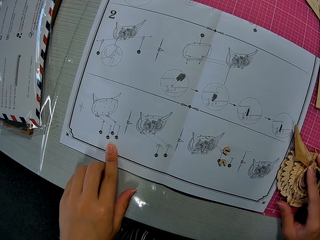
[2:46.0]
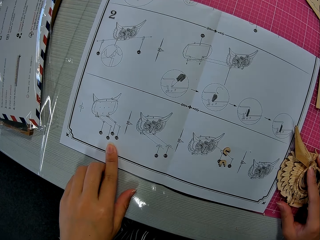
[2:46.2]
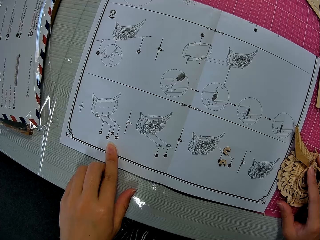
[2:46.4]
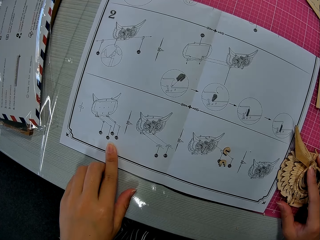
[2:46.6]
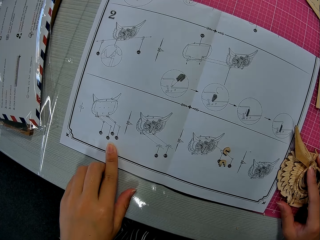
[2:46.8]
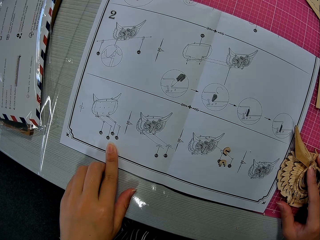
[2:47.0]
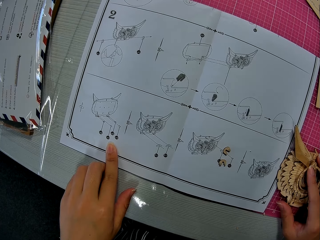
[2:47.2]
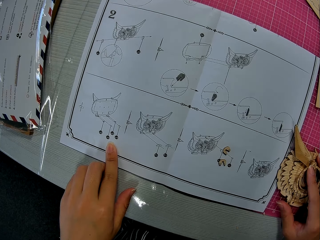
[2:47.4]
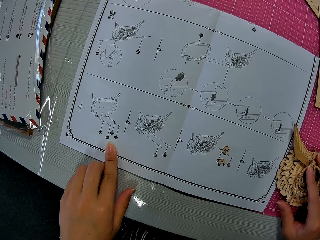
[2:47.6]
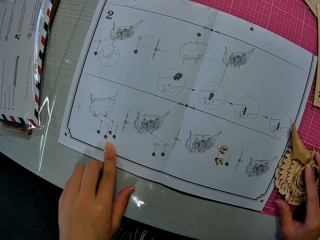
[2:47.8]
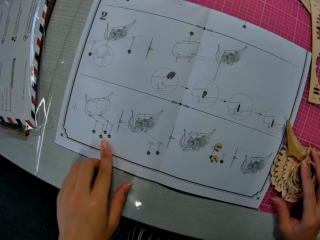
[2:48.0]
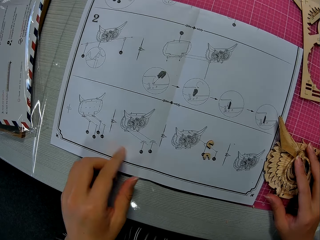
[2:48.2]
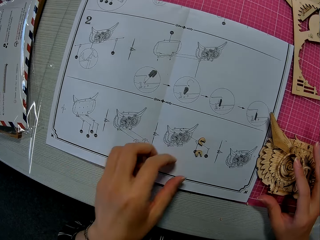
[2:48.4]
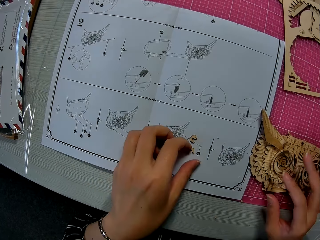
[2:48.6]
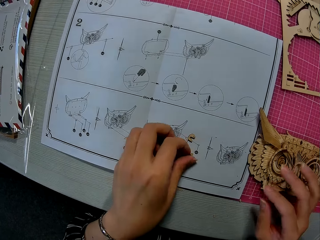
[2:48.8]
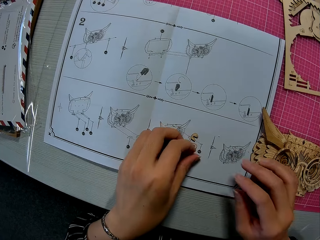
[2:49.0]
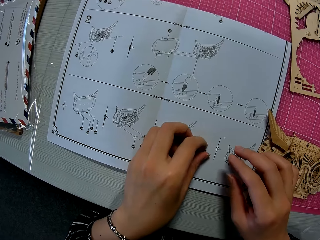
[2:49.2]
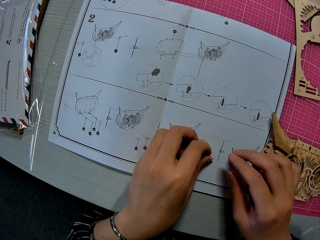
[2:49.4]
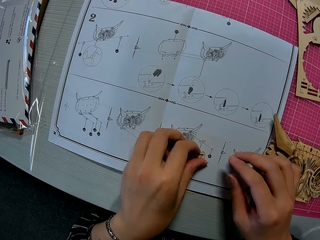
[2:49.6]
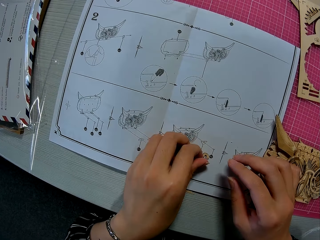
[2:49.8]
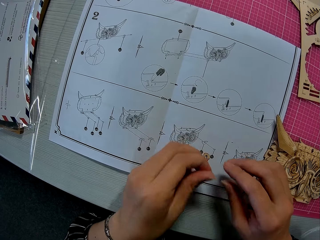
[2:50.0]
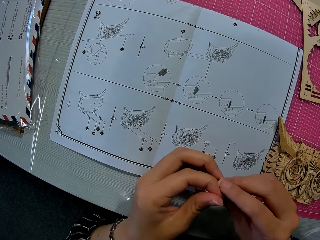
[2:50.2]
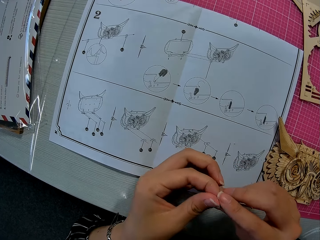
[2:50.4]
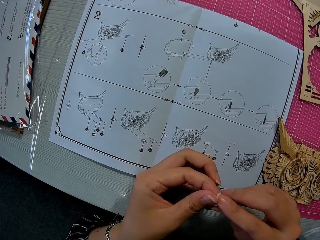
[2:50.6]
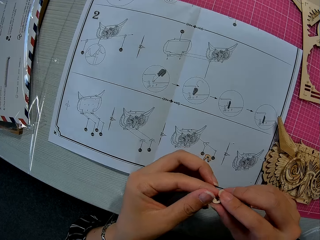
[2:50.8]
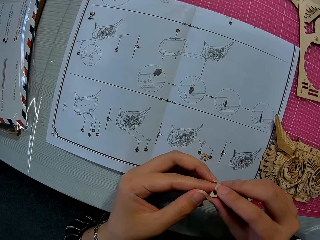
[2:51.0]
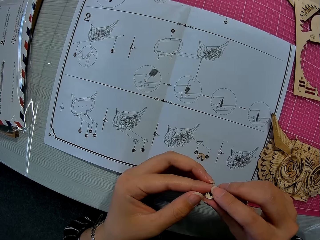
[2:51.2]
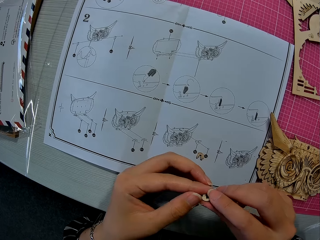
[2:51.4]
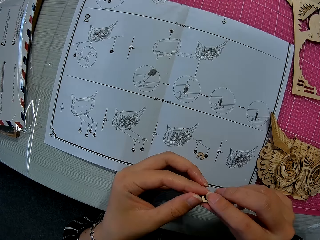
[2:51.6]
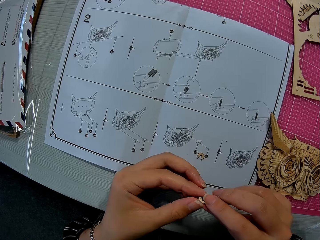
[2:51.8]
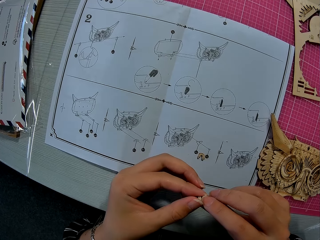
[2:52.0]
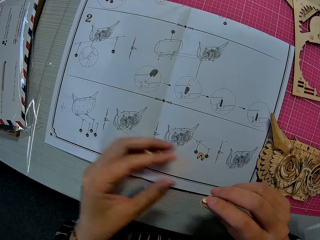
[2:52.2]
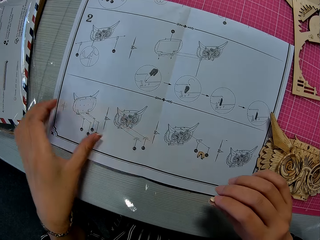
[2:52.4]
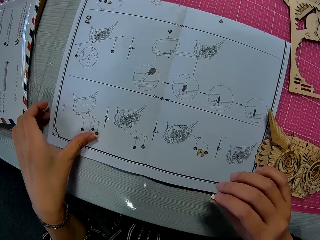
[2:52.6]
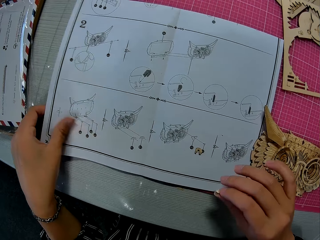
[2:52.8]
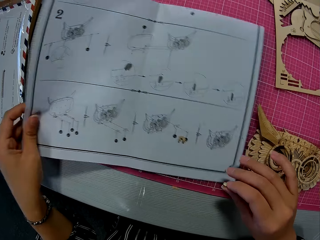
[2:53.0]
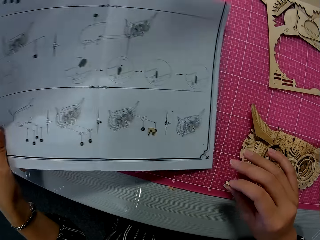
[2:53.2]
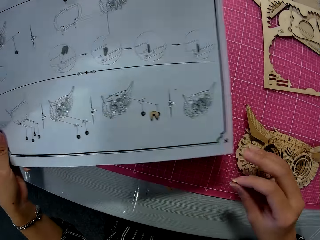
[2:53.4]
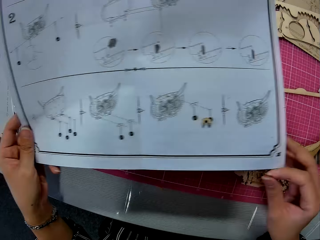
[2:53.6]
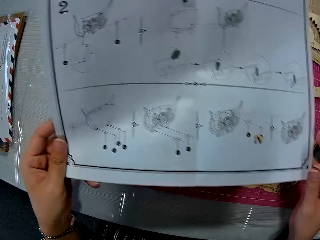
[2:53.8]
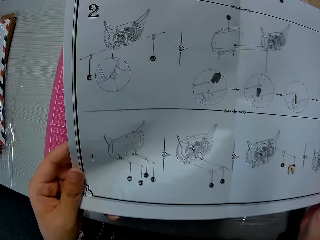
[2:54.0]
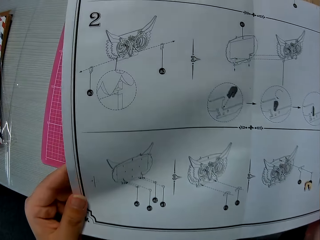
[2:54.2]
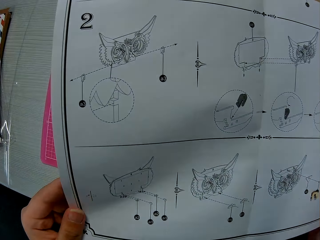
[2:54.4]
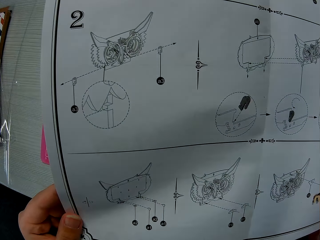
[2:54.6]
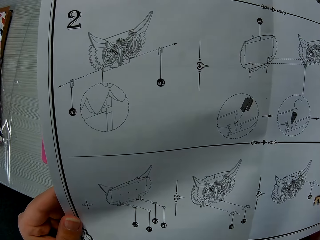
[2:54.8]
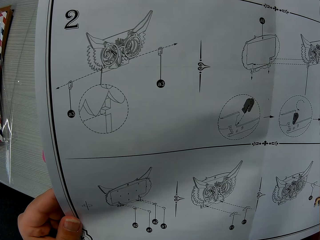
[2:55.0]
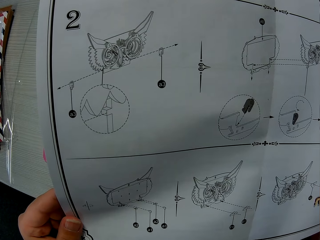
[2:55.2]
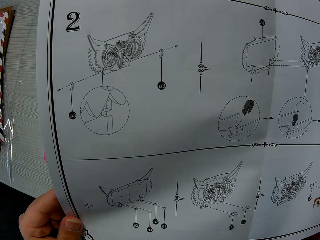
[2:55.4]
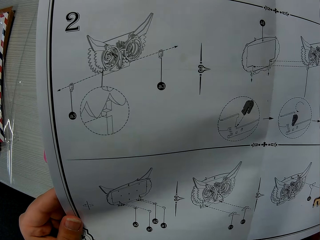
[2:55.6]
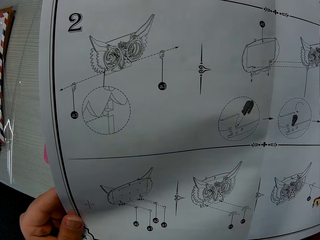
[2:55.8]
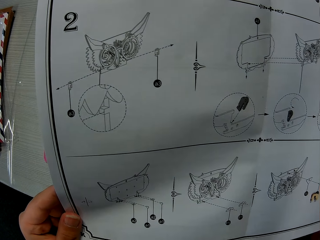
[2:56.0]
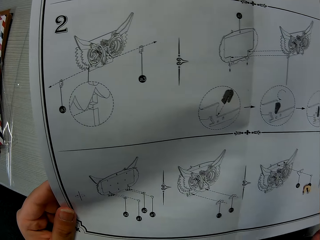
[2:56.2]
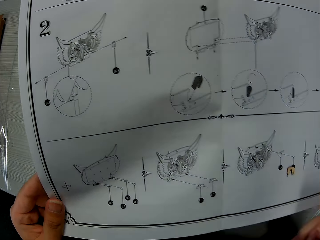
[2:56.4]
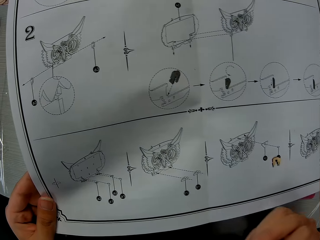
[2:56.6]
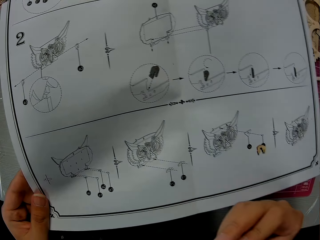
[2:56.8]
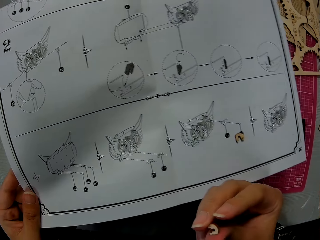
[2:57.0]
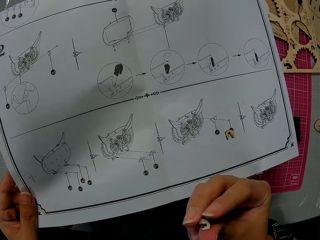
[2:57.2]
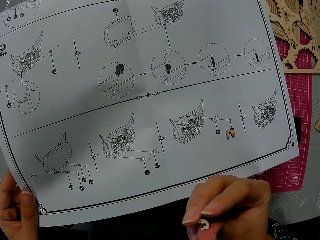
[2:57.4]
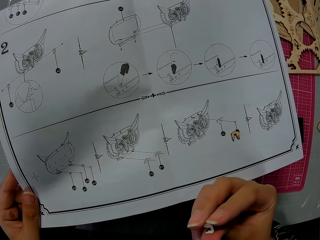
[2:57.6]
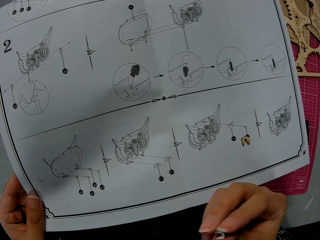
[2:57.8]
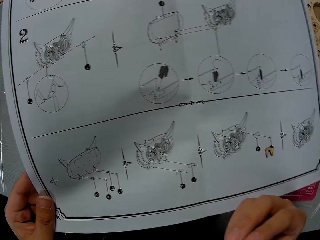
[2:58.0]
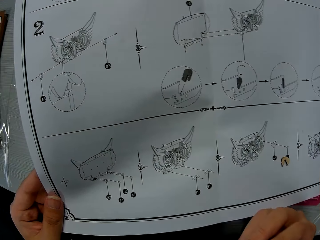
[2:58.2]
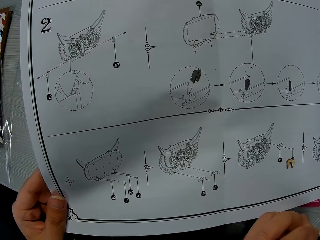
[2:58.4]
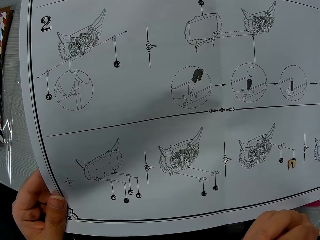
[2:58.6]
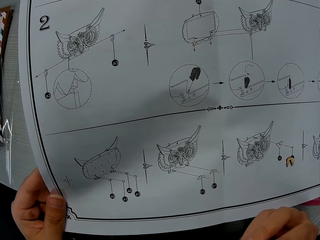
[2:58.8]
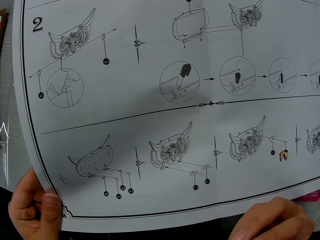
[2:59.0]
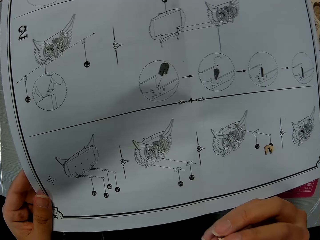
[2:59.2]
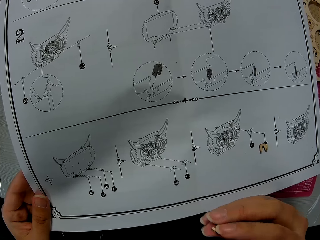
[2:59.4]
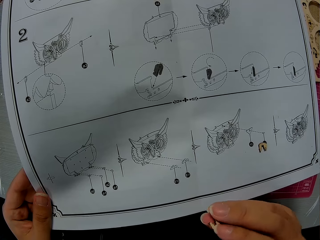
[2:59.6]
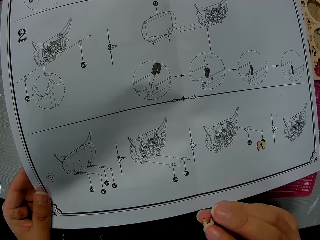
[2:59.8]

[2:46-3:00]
The camera wearer picks up the small piece on the paper instruction. They pick up the paper instruction from the table. They closely look at the table. They closely look at the pieces in hand.

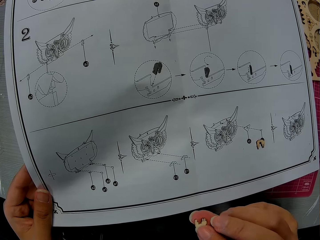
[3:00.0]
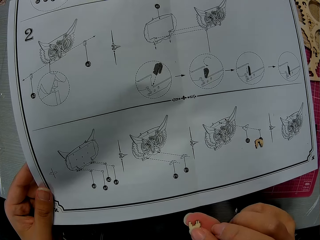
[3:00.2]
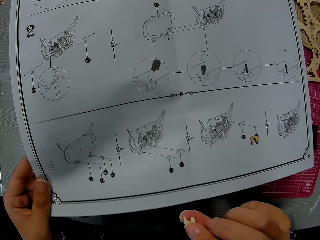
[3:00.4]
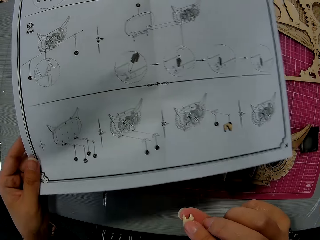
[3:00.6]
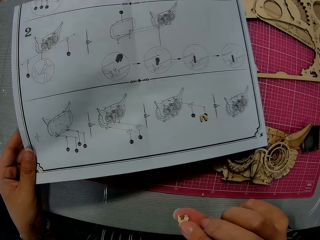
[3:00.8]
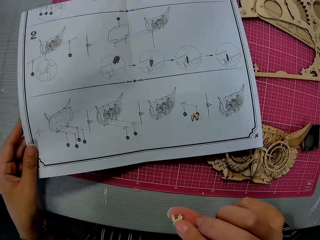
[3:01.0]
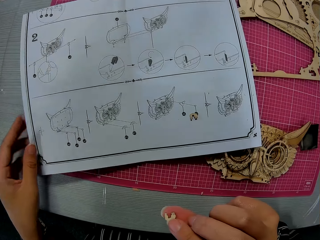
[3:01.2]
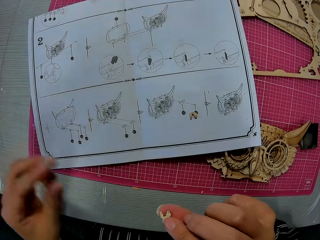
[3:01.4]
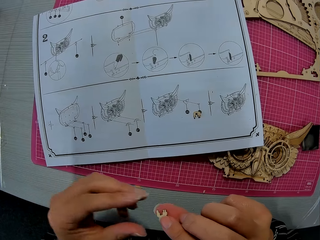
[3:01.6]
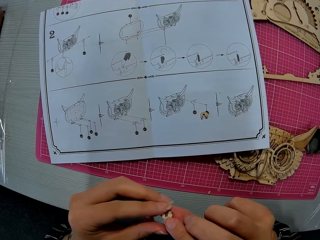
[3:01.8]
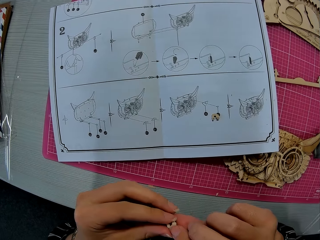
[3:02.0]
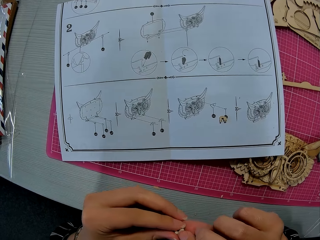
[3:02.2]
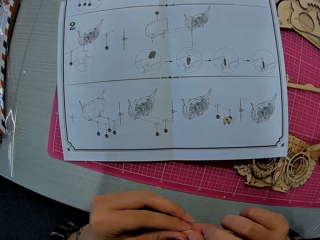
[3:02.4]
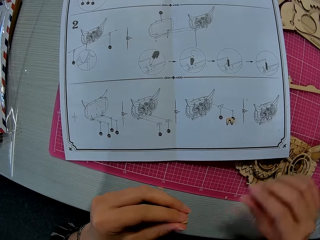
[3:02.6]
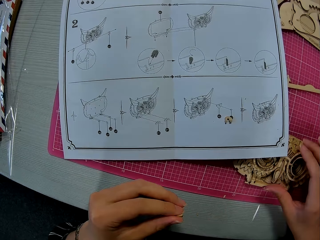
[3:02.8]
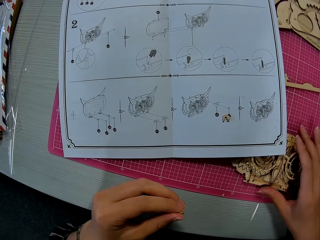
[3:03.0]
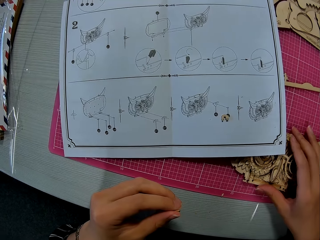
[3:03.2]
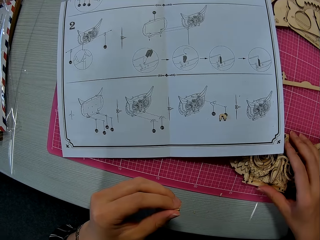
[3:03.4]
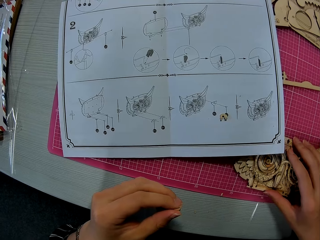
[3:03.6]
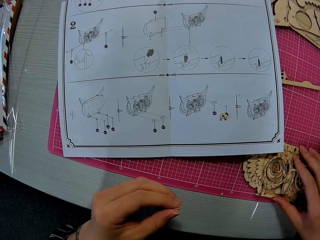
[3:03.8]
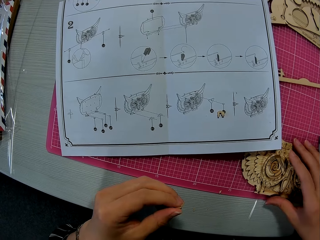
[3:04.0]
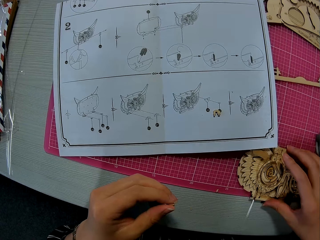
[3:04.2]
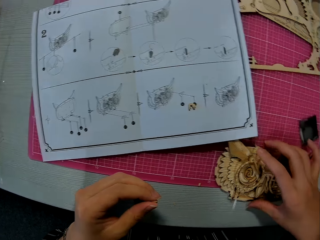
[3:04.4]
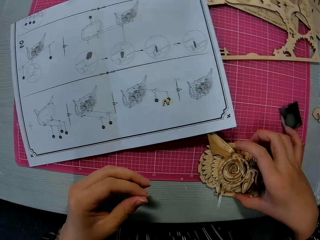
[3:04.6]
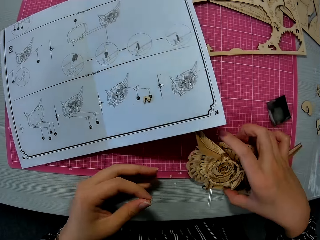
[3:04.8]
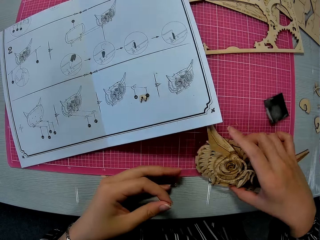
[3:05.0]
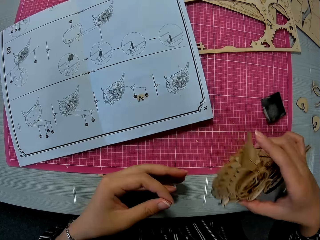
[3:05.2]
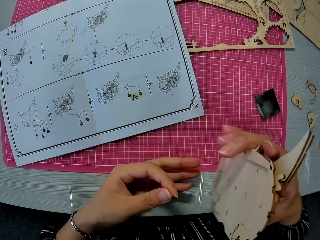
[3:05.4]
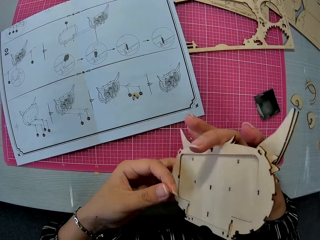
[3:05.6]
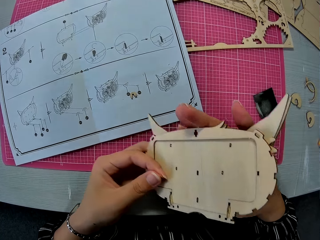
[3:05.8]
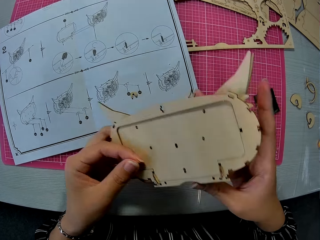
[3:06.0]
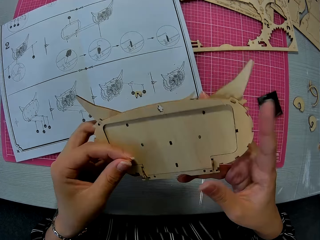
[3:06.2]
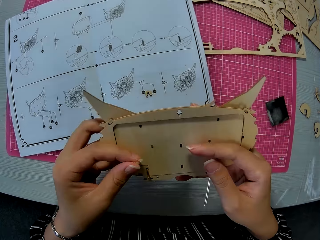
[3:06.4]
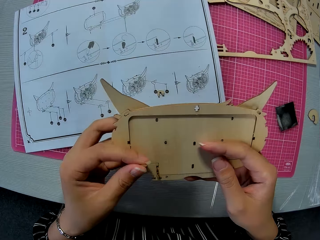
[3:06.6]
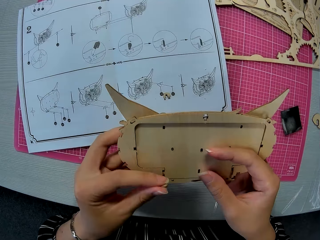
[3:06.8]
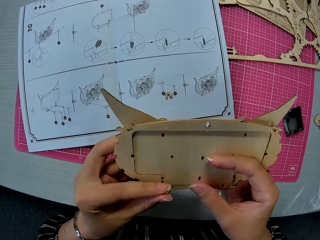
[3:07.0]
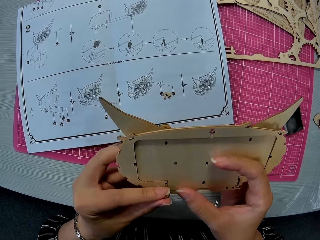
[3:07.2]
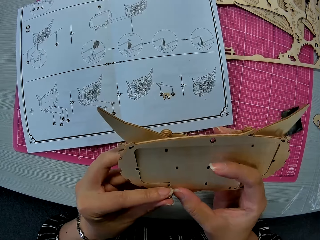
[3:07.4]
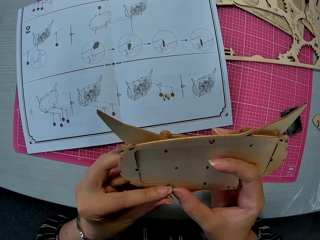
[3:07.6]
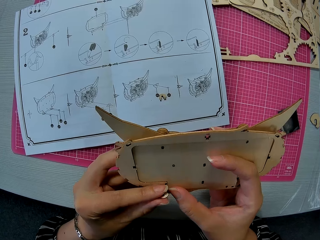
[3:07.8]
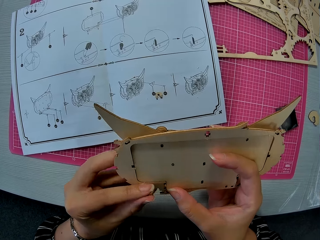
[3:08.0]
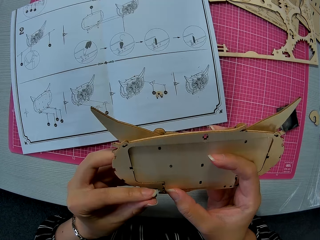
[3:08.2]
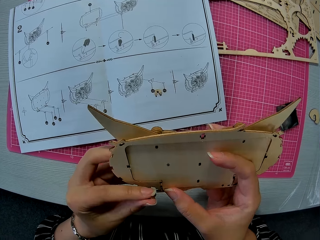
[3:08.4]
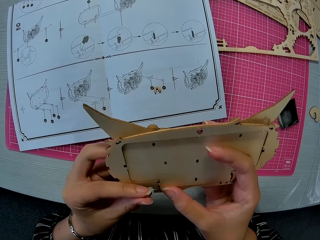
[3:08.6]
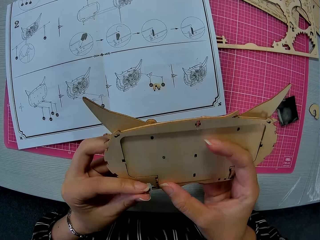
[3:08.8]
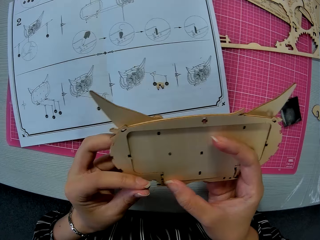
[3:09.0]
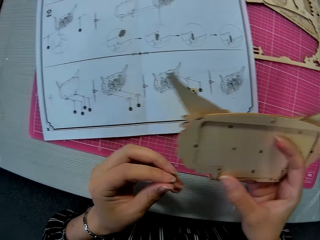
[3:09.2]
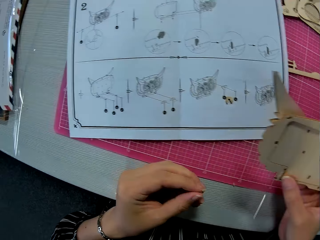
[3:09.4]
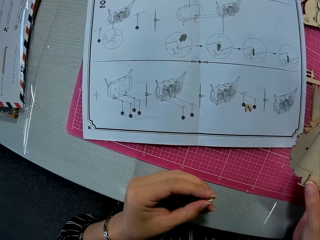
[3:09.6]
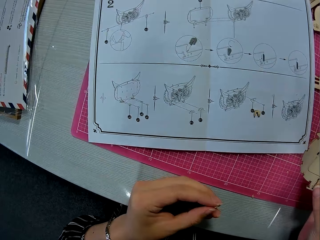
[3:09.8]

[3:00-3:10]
The camera wearer drops the paper instruction on the table. She holds the small piece with her left hand. She touches the piece in hand. She picks up the assembled puzzle piece or Rolife 3D wooden puzzle owl on the cutting mat. She holds the Rolife 3D wooden puzzle owl. She fixes a piece onto the Rolife 3D wooden puzzle owl.
